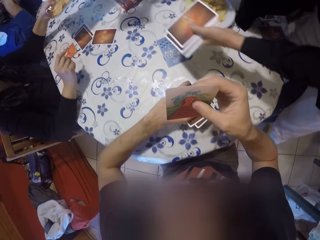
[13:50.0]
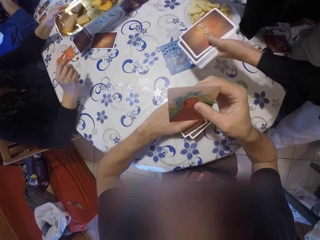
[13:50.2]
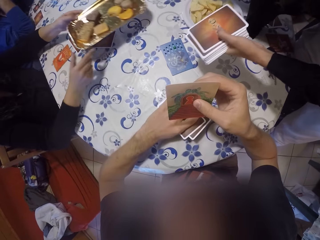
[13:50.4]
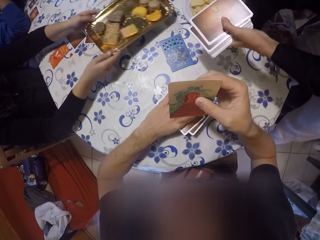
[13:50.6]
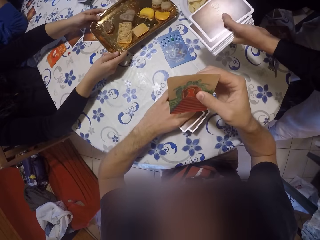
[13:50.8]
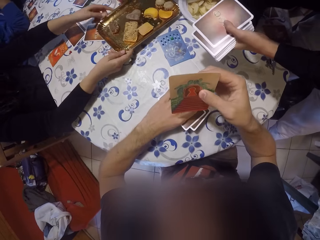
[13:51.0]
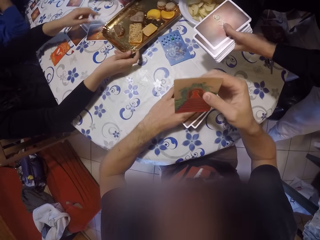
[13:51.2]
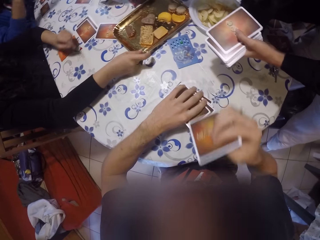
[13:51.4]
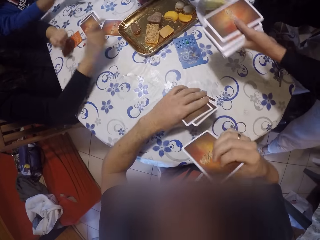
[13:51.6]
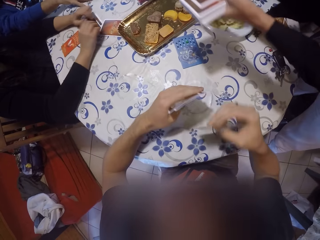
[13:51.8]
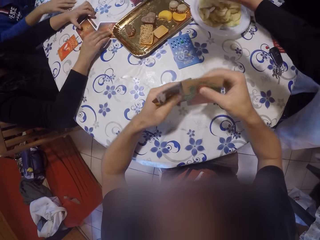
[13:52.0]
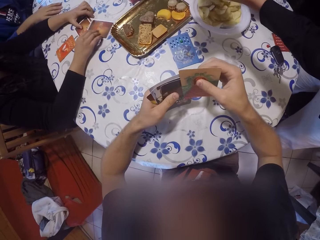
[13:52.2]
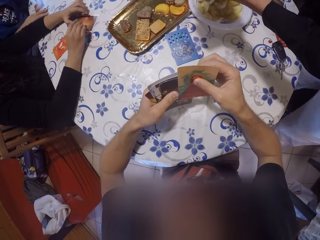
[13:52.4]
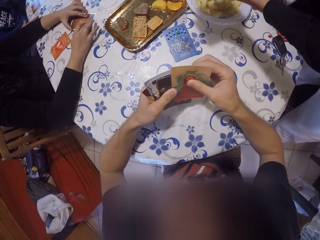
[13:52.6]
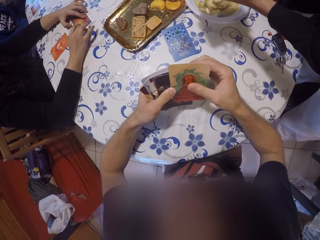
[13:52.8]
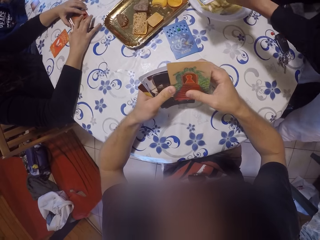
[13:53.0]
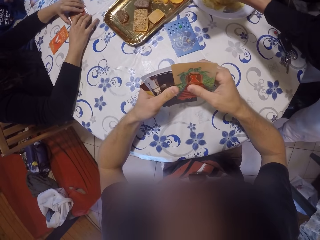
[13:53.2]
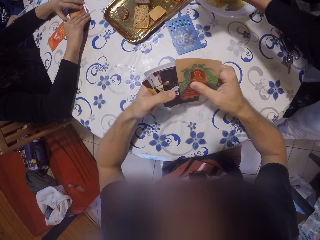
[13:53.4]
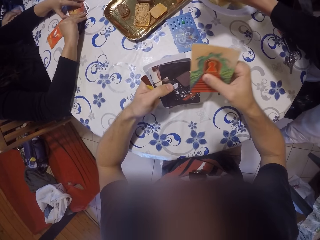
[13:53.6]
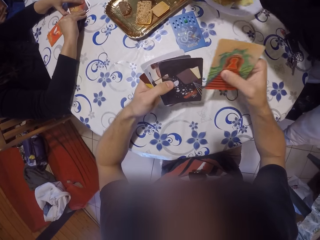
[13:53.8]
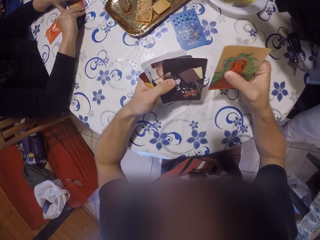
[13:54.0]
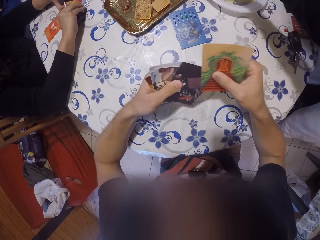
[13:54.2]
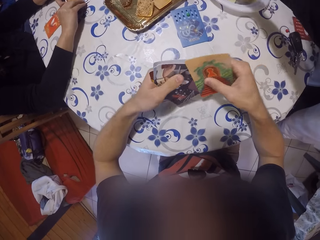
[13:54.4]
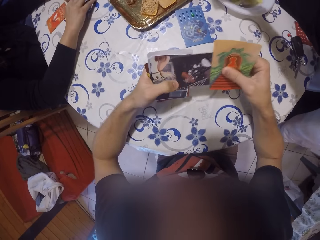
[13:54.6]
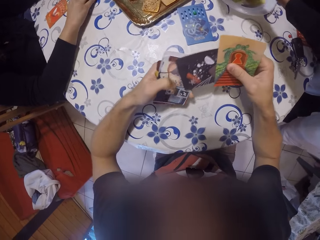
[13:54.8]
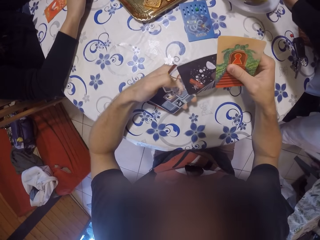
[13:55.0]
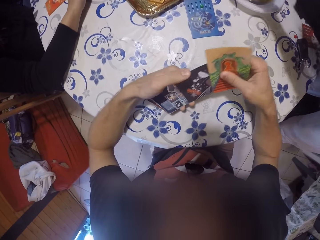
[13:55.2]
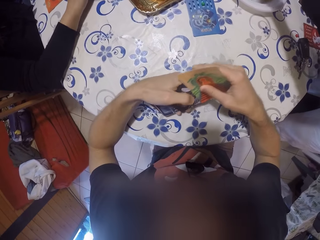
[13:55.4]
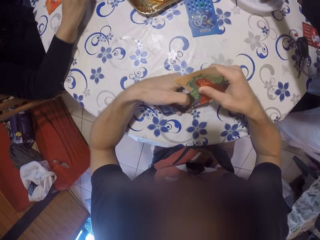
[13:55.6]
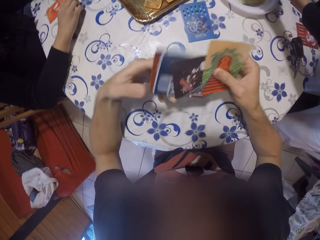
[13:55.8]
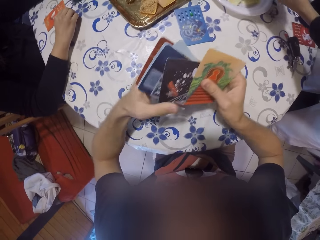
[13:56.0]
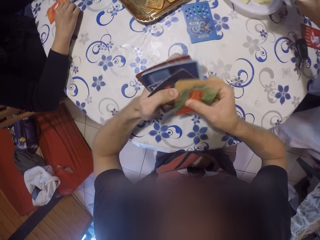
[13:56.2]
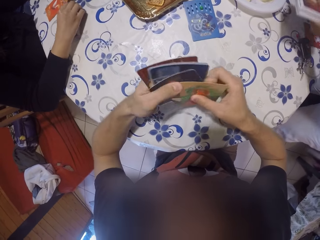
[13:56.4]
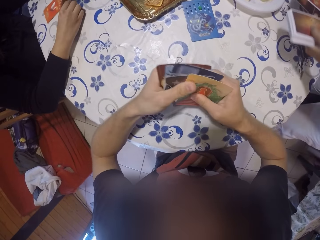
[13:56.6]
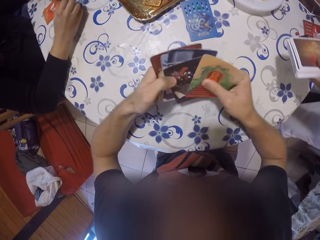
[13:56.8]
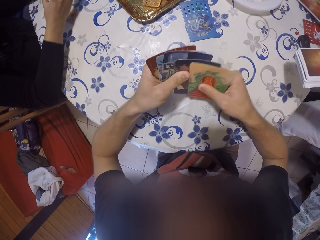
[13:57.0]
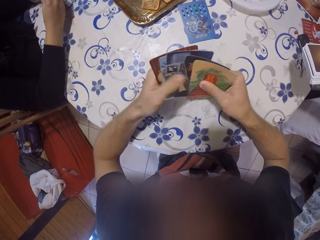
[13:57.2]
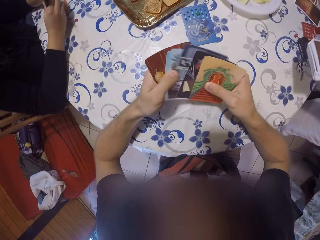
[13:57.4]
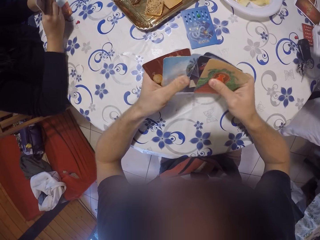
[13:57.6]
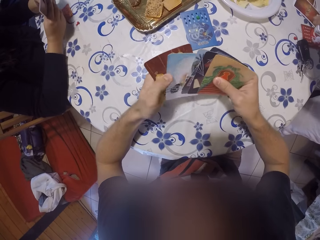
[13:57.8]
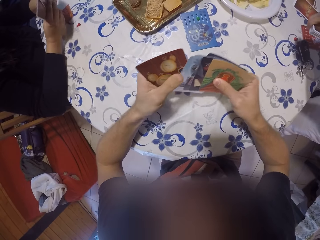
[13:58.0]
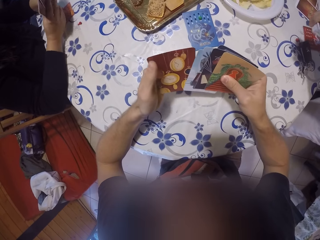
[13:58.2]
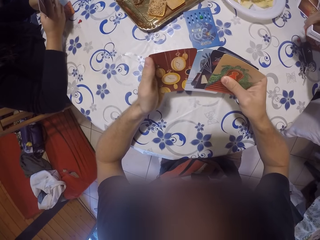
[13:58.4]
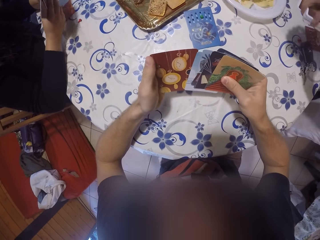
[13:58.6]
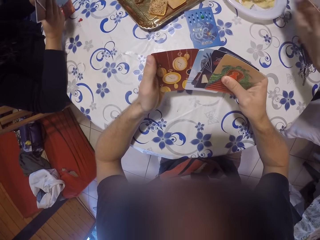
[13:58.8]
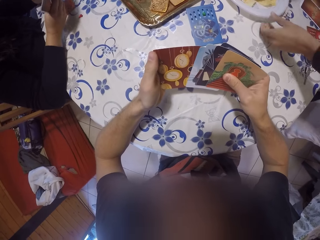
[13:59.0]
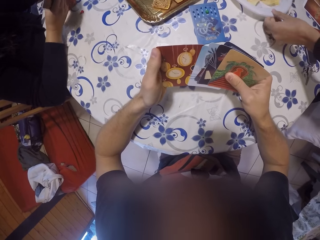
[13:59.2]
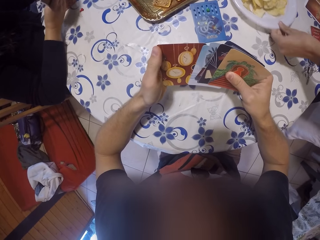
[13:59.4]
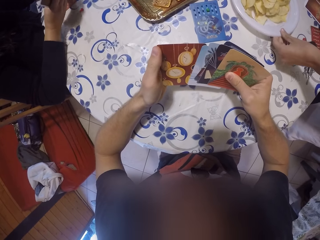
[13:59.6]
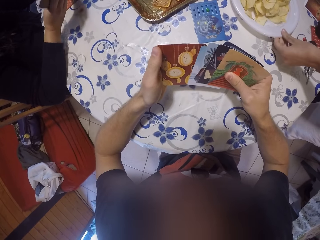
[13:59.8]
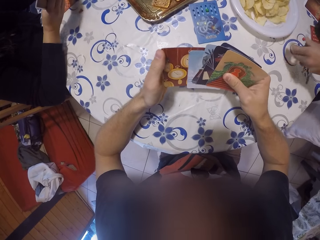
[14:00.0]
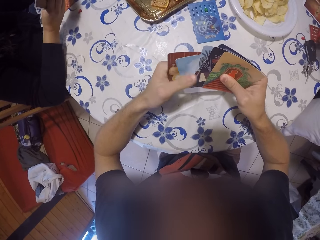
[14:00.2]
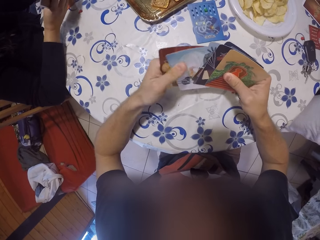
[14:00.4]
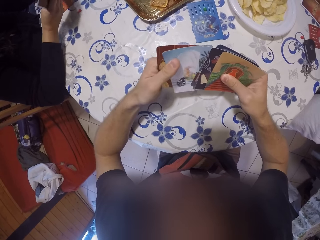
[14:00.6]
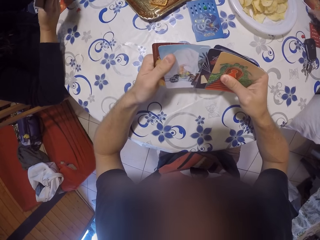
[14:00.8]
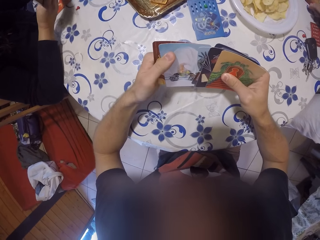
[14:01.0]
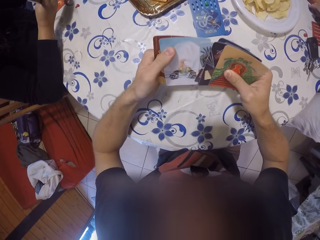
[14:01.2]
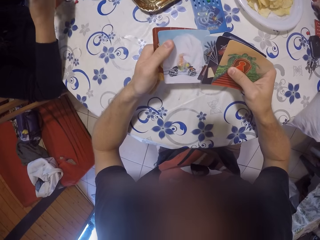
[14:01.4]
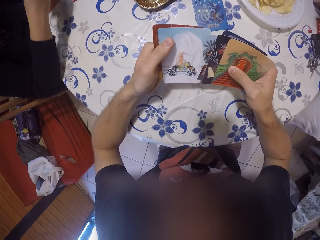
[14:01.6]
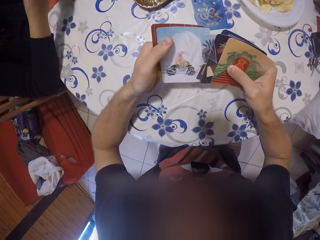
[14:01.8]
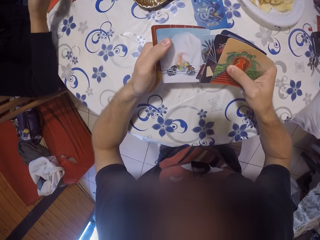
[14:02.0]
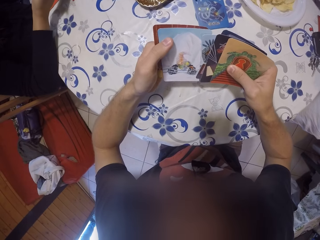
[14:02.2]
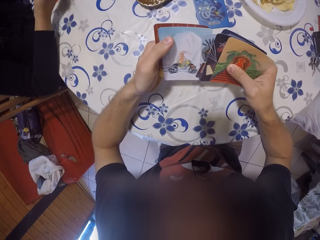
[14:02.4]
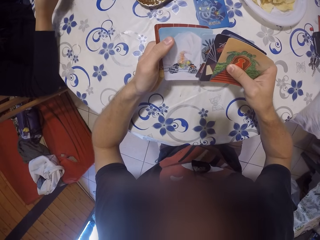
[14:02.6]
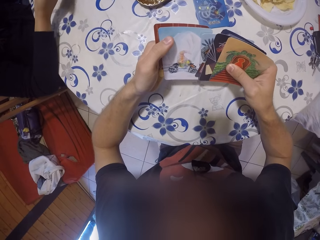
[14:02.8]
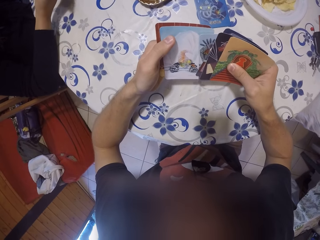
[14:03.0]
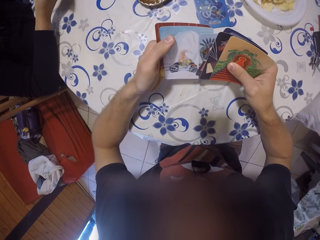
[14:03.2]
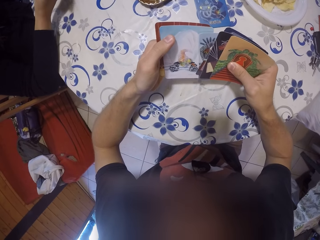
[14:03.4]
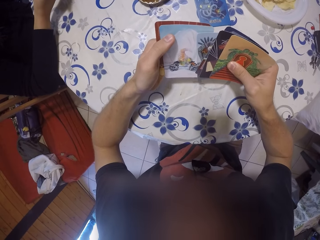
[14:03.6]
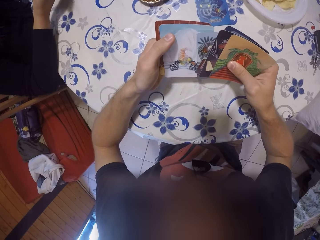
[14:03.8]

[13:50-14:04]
The camera wearer holds the cards with his left hand. He looks at the card in his right hand. A woman holds the tray of cookies with her hands. A man picks a card from the cards in his left hand with his right hand. The woman removes her left hand from the tray of cookies. The man drops the card on the table with his right hand. The woman places the tray of cookies on the table with her right hand. She places her left hand on the cards on the table. Another woman moves the card on the table with her right hand. The first woman shifts the card on the table to the cards on the table with her right hand. The camera wearer adds the card in his right hand to the cards in his left hand. The first woman arranges the cards on the table with her hands. The other woman picks the card from the table with her right hand. The camera wearer removes the card from the cards in his left hand with his right hand. He counts the cards in his hands and removes a card from the cards in his left hand with his right hand. He adds the card in his right hand to the cards in his left hand. He passes the cards from his left hand to his right hand. He holds the cards with his hands. He moves the card from his left hand to his right hand with his left hand. The man drops a card on the table with his right hand. The first woman shuffles the card with her hands. The camera wearer moves the card from his left hand to his right hand with his left hand. The man holds the cards with his right hand. The camera wearer moves the card from his left hand to his right hand with his left hand. The man shifts a plate on the table with his left hand. The camera wearer looks at the cards in his hands. He moves the card from his right hand to his left hand with his left hand.

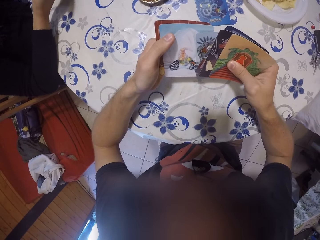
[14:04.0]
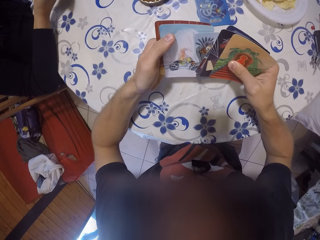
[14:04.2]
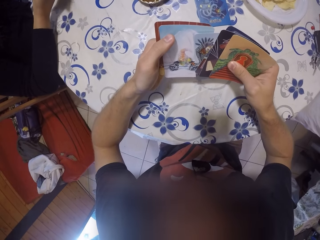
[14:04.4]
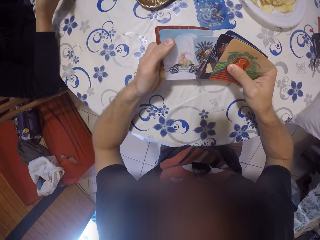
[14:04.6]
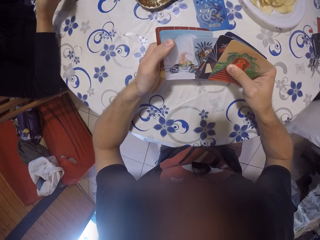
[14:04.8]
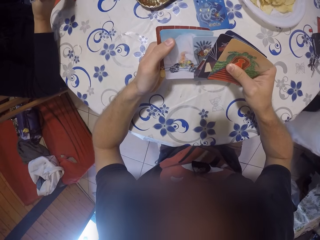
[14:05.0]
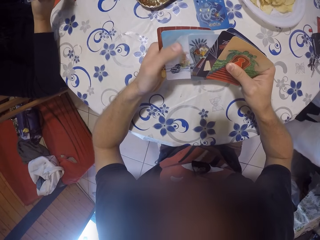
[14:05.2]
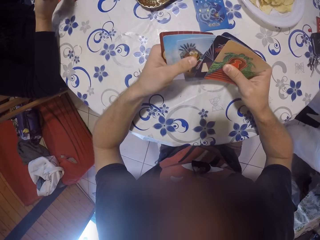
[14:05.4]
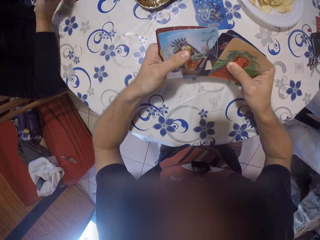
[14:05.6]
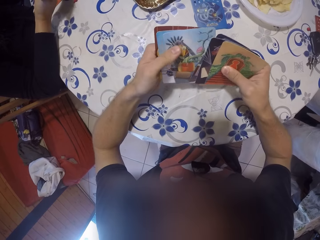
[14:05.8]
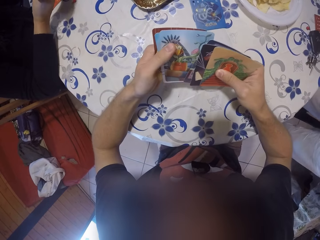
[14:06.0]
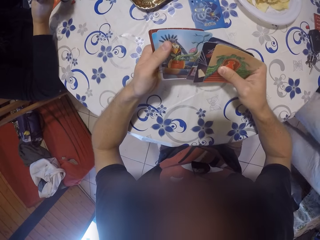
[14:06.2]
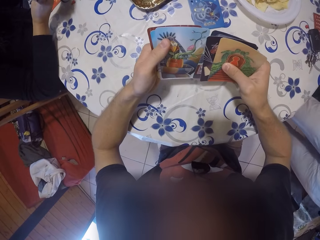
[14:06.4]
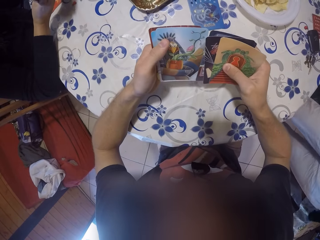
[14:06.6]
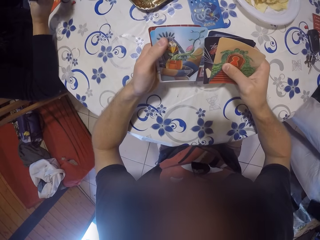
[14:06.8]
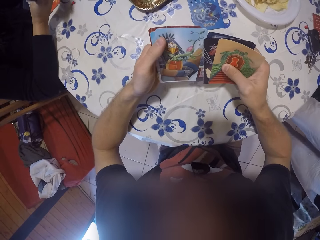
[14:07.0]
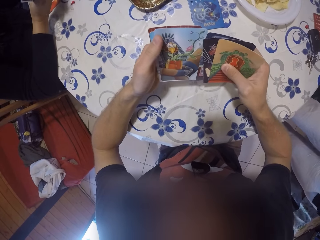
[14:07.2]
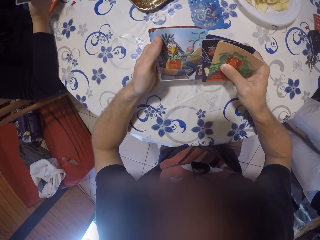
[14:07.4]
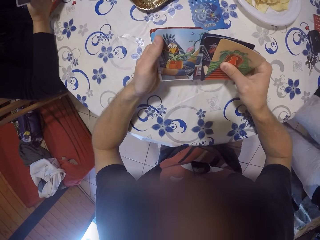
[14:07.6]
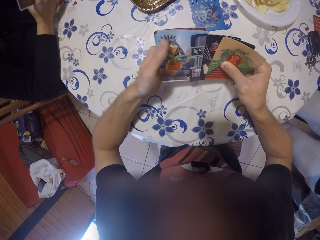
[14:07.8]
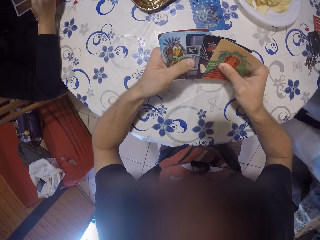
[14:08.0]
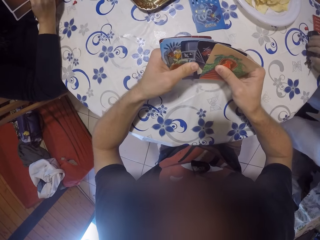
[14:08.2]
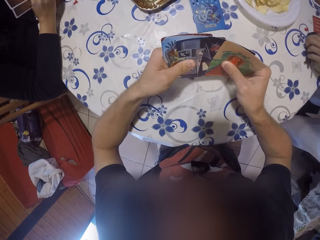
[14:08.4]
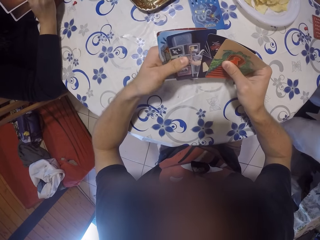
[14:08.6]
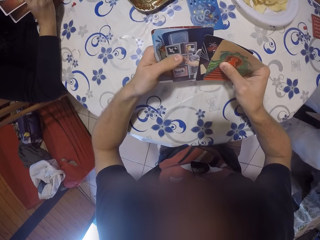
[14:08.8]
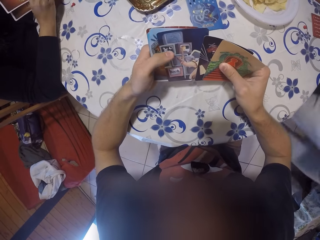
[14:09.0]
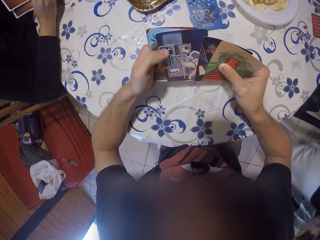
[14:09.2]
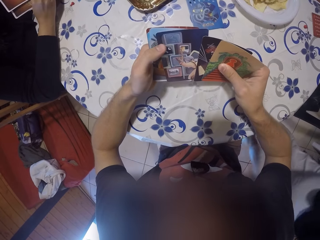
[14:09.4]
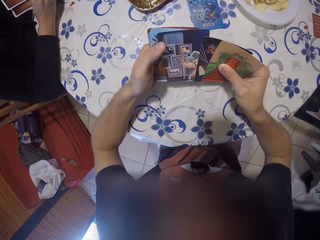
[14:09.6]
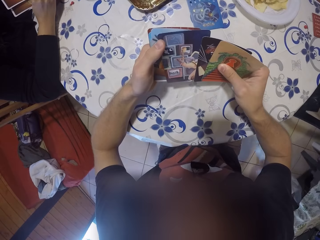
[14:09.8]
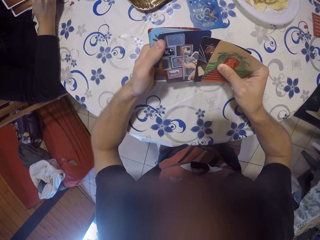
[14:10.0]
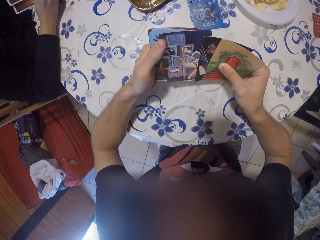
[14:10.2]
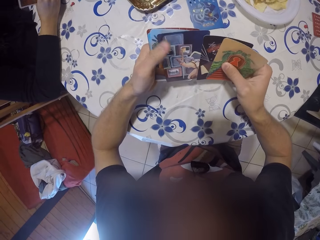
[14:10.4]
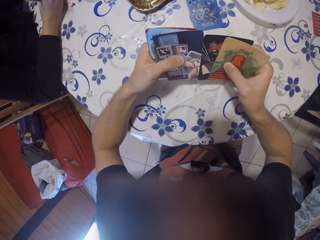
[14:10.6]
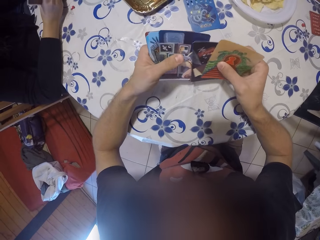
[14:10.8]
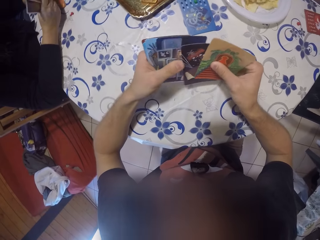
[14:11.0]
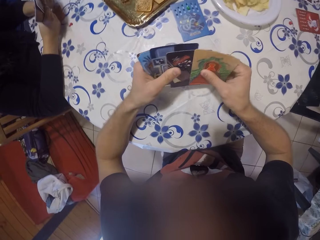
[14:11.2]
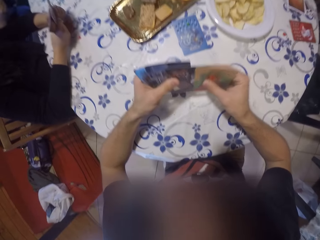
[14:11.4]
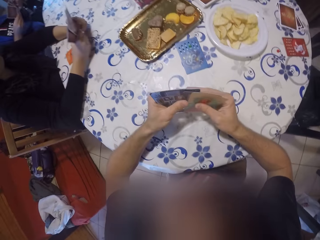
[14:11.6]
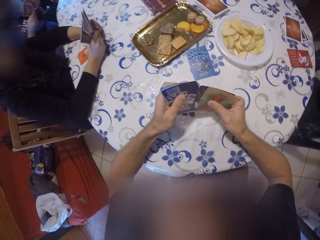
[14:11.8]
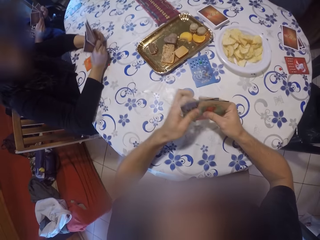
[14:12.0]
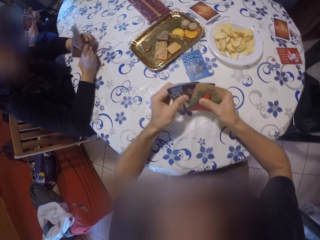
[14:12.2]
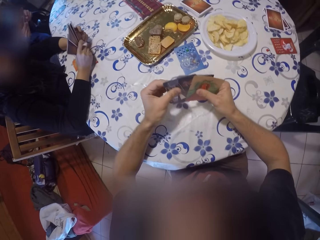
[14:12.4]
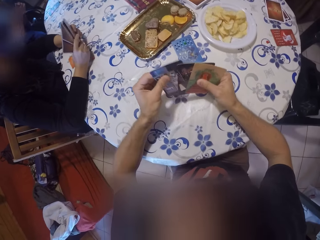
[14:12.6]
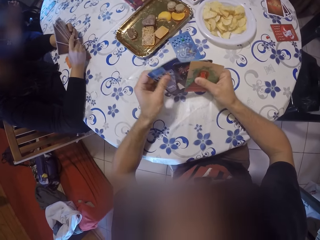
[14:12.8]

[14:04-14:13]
The camera wearer moves the card from his right hand to his left hand with his left hand. He moves the card again. A man picks the keyholder from the table with his right hand. He walks out of the dining room. The camera wearer moves the card from his right hand to his left hand with his left hand. A woman holds cards with her hands. The camera wearer shuffles the cards in his hands. He shifts the cards in his left hand to his right hand. He pulls a card from the cards in his right hand with his left hand.
